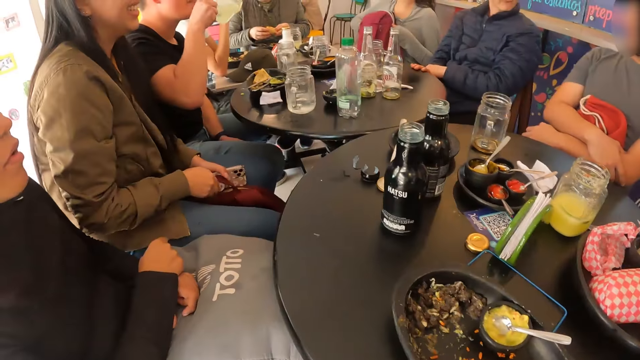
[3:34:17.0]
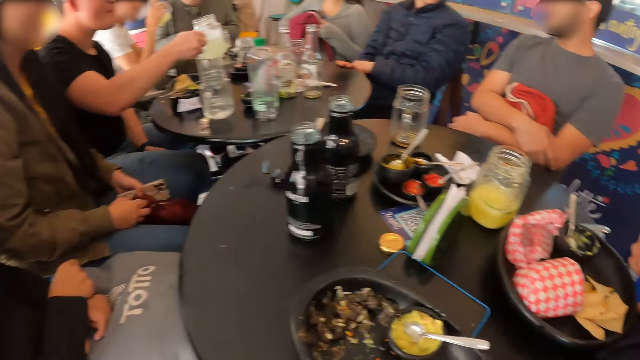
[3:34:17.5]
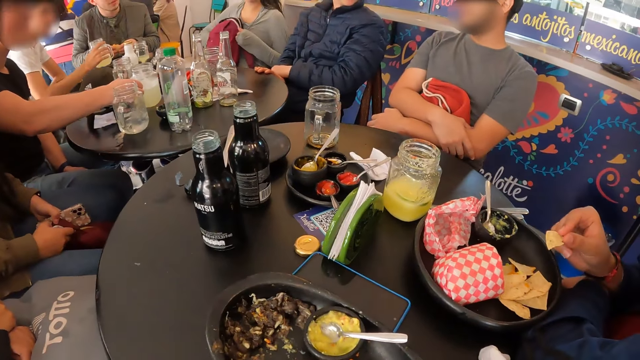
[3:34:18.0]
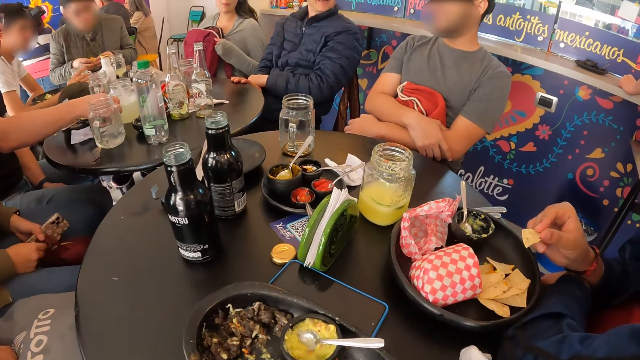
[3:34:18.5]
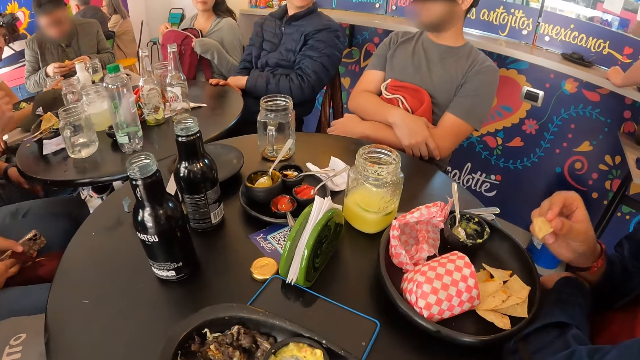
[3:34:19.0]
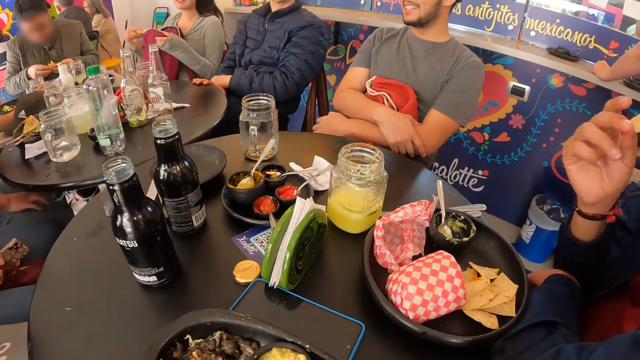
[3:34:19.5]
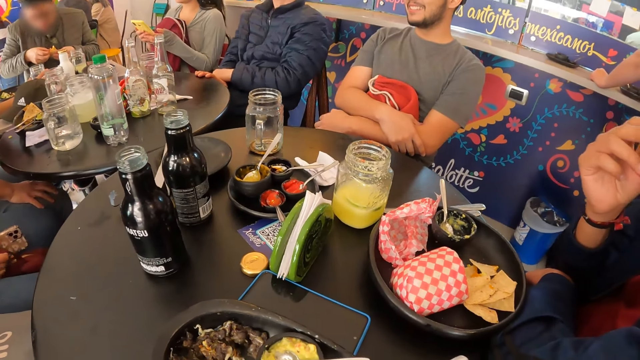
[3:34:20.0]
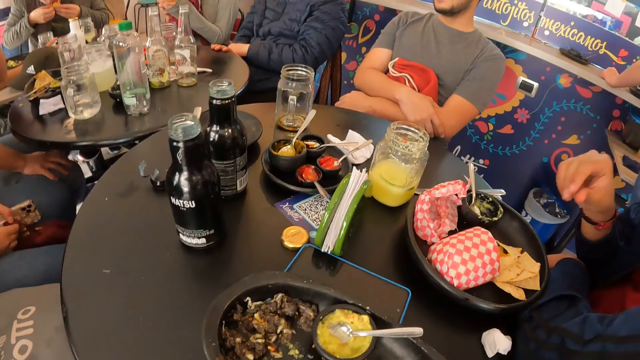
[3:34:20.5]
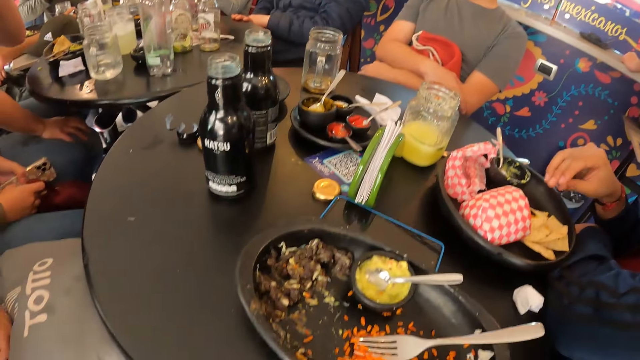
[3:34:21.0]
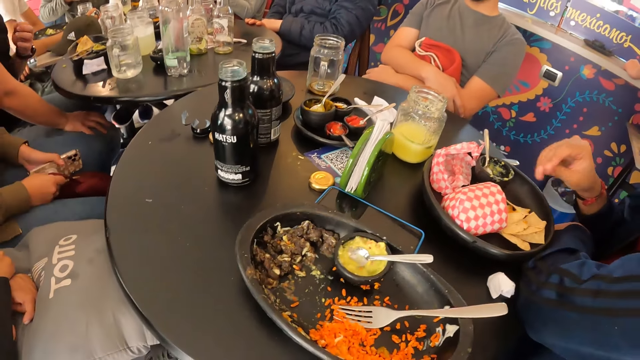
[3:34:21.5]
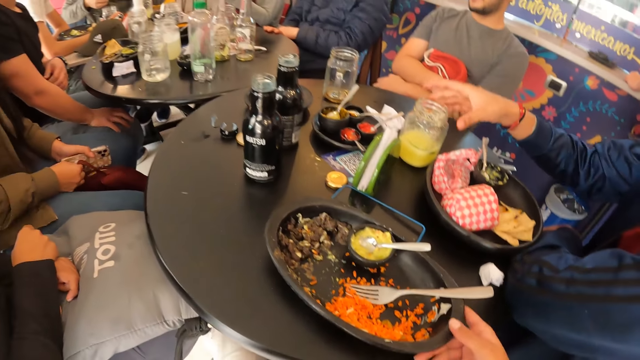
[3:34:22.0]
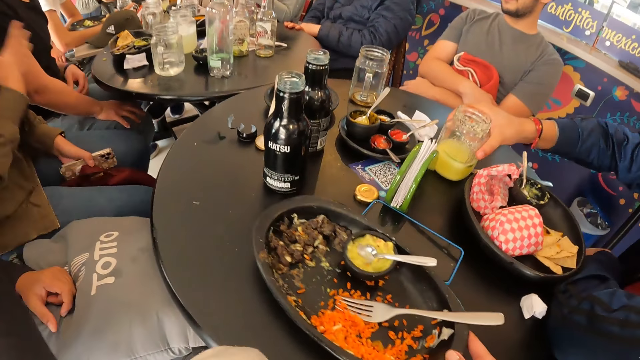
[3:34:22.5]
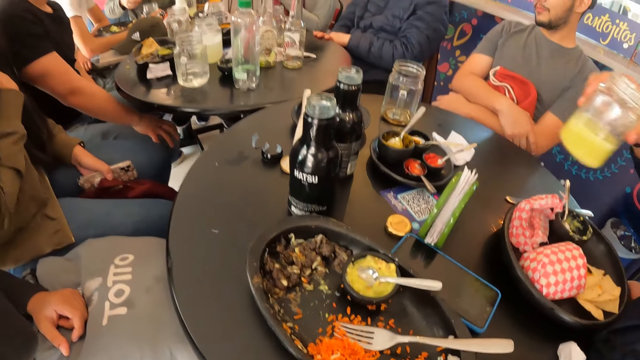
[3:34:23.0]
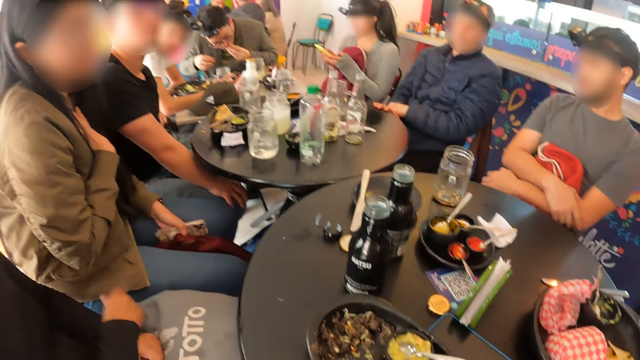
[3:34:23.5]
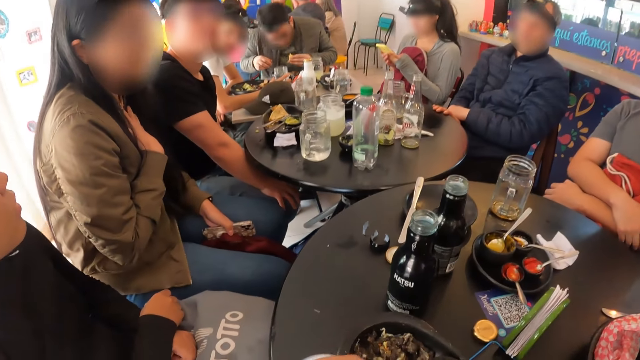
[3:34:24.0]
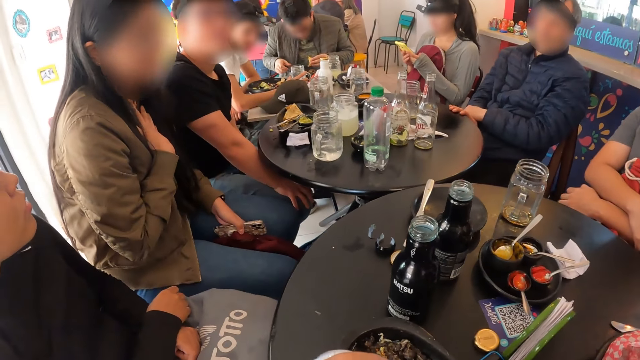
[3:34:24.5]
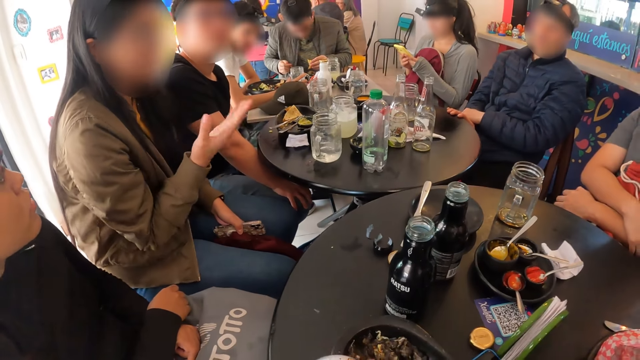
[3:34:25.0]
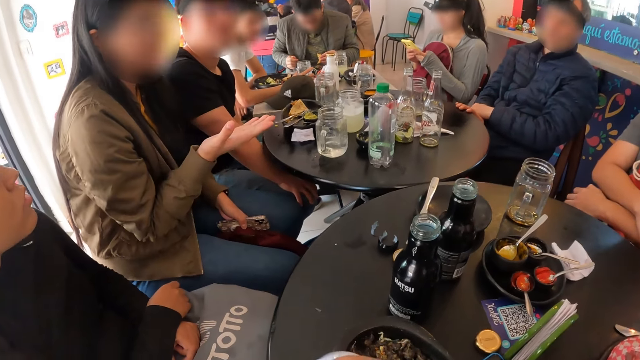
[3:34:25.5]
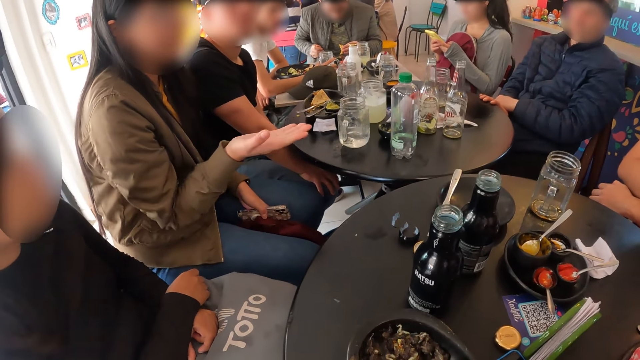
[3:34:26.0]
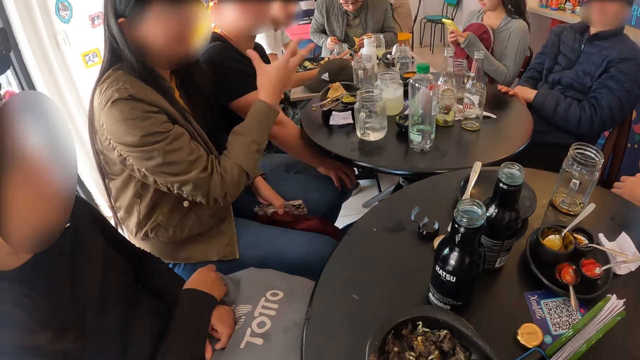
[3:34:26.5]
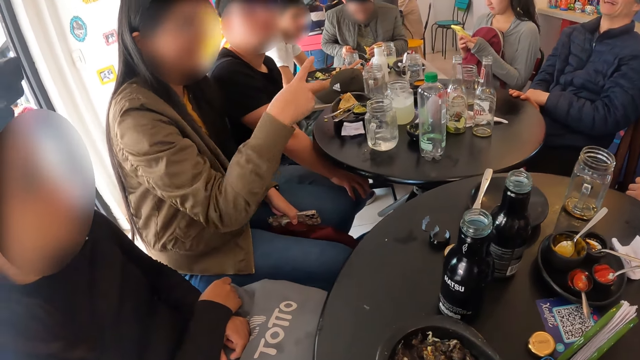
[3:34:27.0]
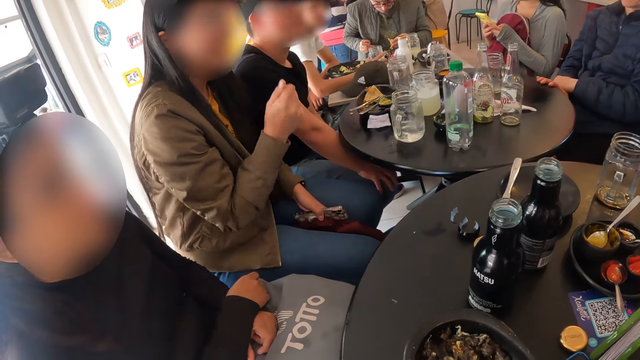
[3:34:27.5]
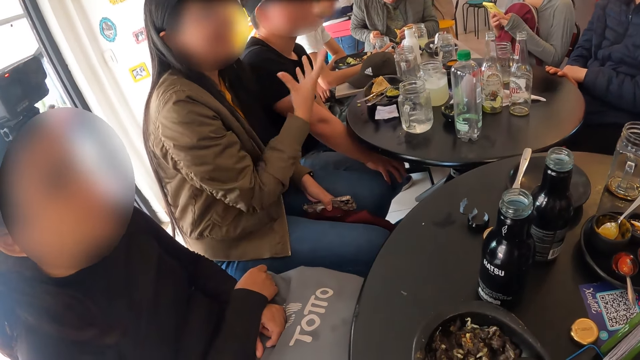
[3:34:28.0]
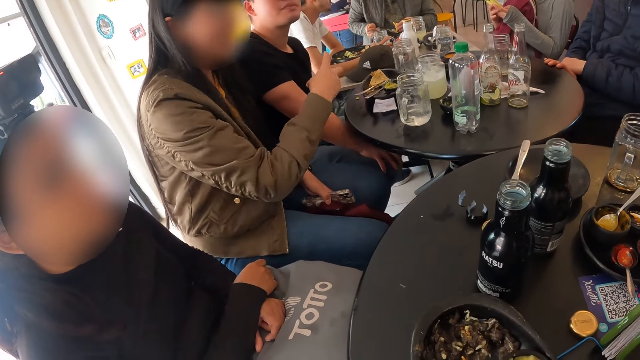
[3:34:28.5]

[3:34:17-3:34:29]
The man drops the cup on the table with his right hand. Another man eats the tacos wrap from the plate on the table with his right hand. The woman brings out a phone from a bag with her right hand. The camera wearer drags the plate on the table. The other man takes the cup from the table with his right hand. The camera wearer looks around. Another woman interacts with the group of people and the camera wearer.

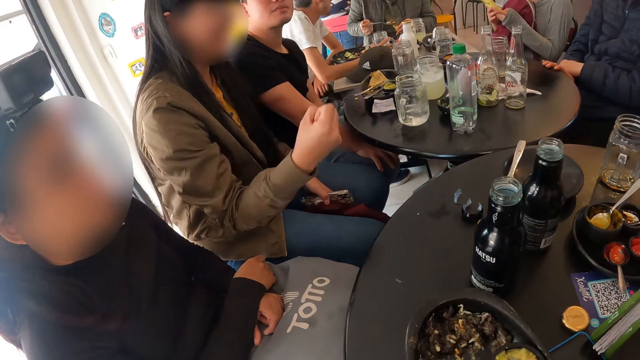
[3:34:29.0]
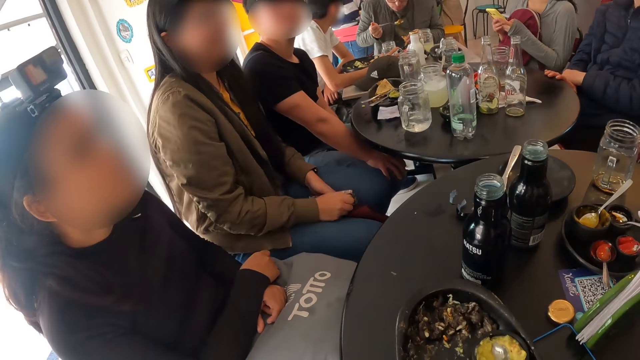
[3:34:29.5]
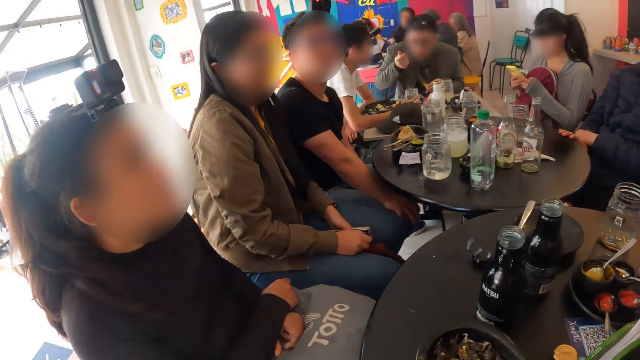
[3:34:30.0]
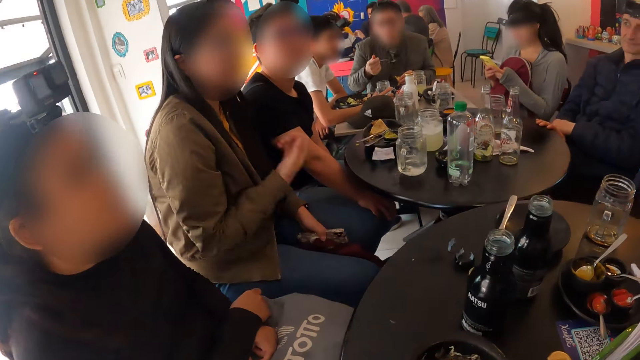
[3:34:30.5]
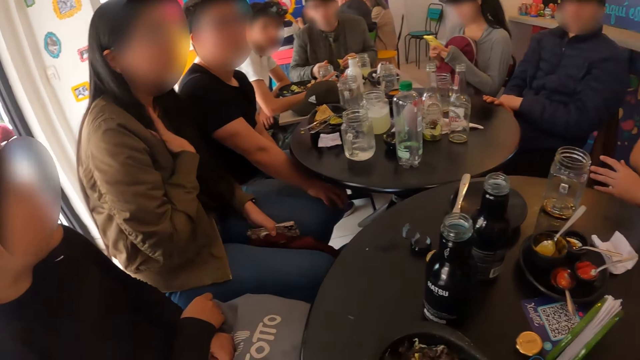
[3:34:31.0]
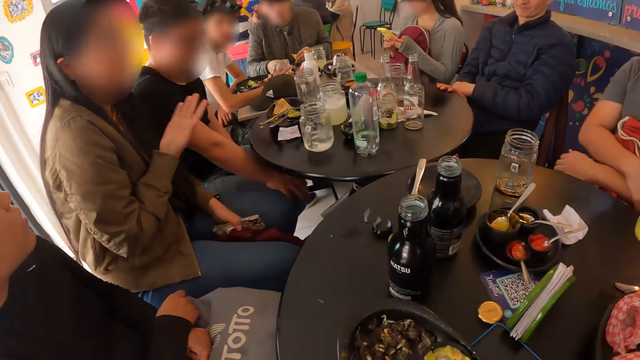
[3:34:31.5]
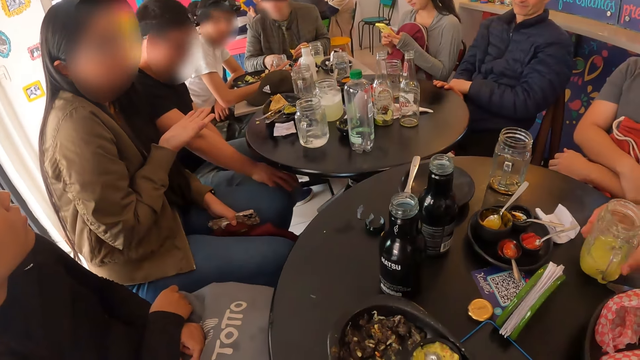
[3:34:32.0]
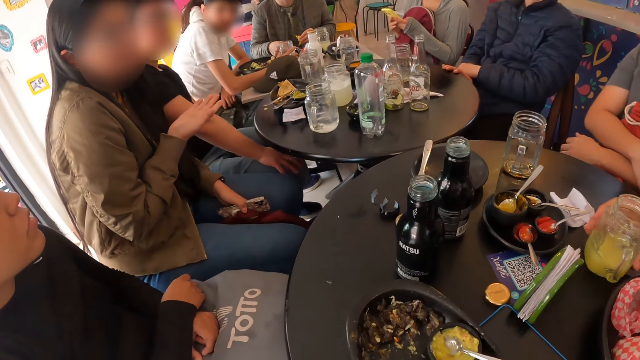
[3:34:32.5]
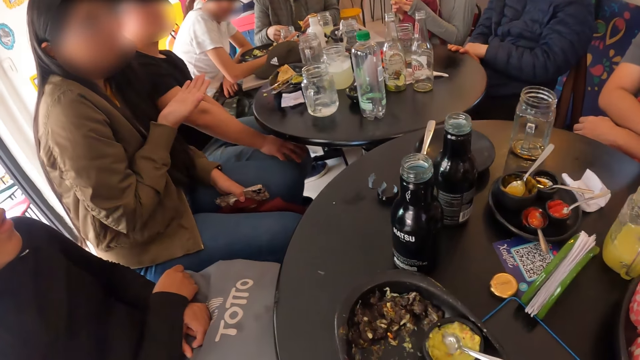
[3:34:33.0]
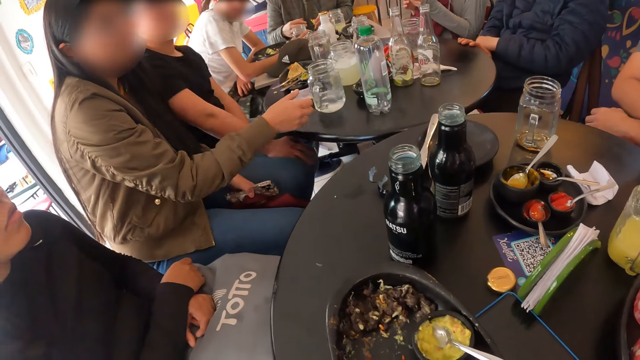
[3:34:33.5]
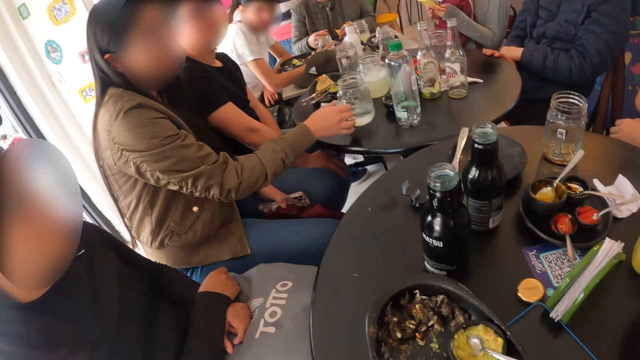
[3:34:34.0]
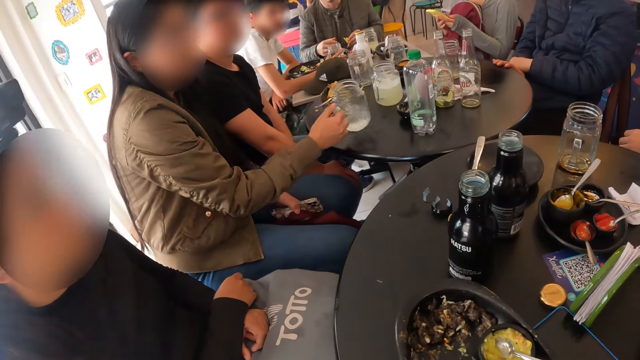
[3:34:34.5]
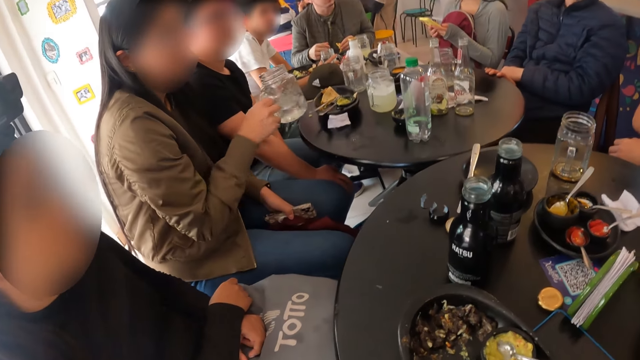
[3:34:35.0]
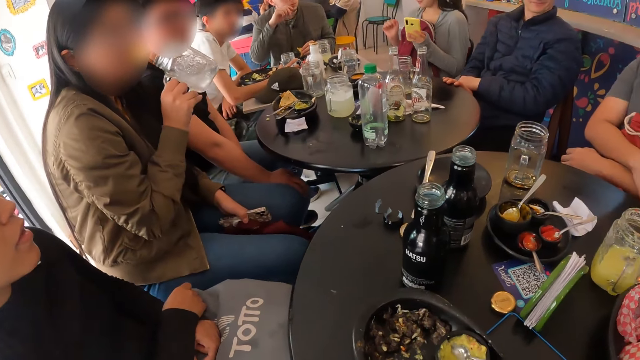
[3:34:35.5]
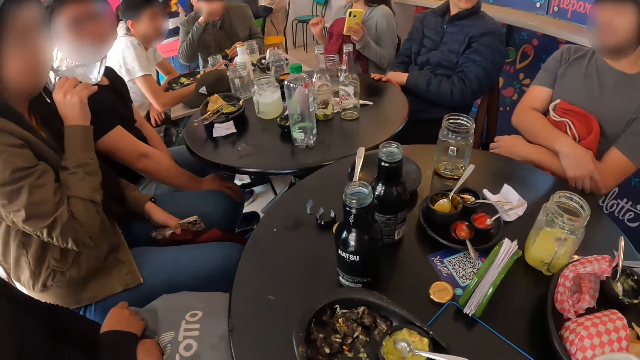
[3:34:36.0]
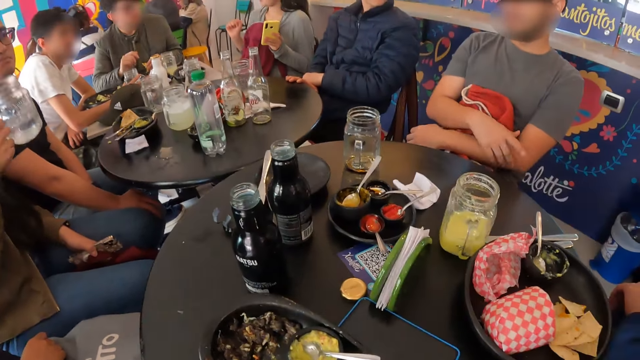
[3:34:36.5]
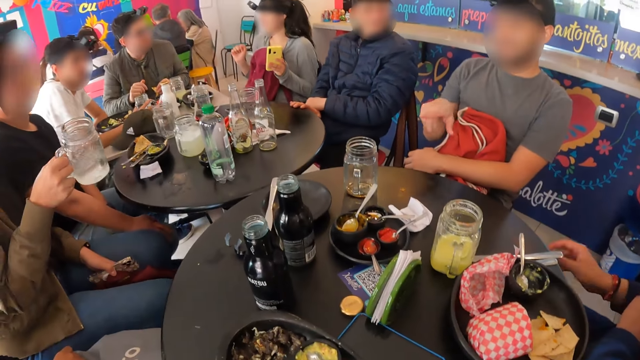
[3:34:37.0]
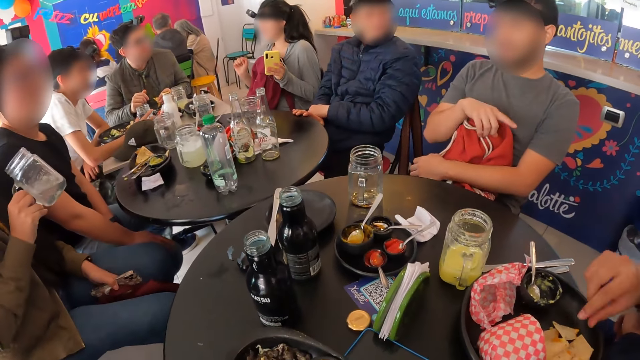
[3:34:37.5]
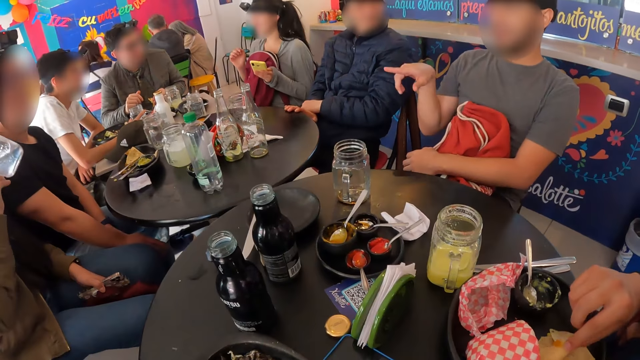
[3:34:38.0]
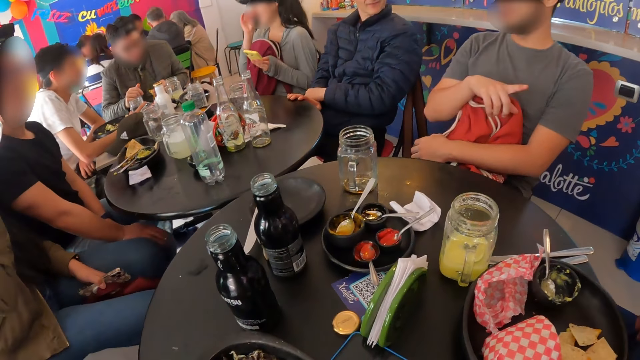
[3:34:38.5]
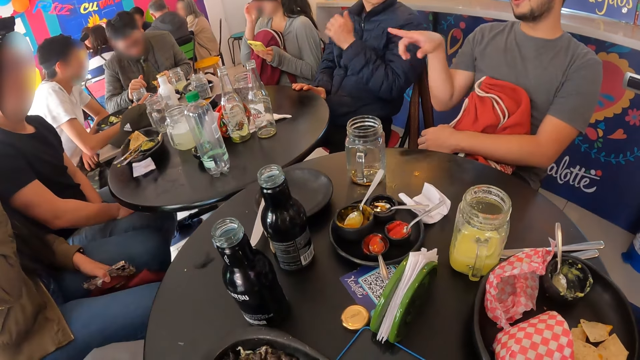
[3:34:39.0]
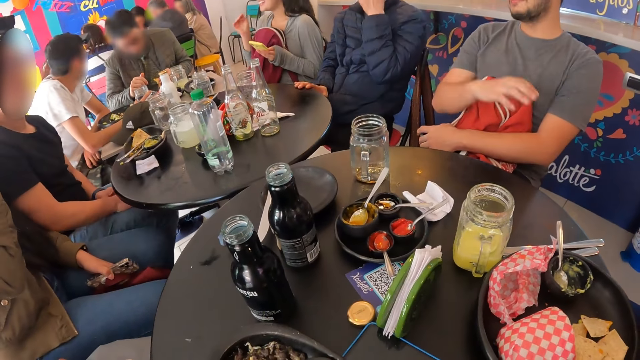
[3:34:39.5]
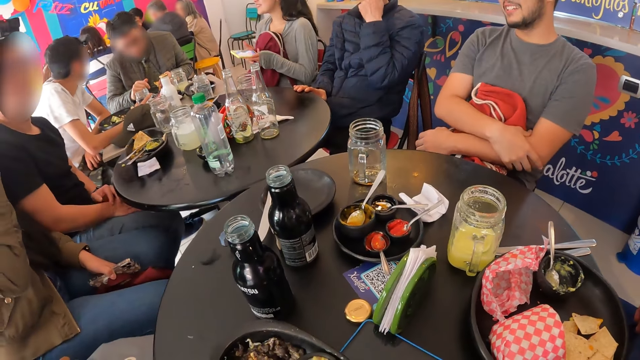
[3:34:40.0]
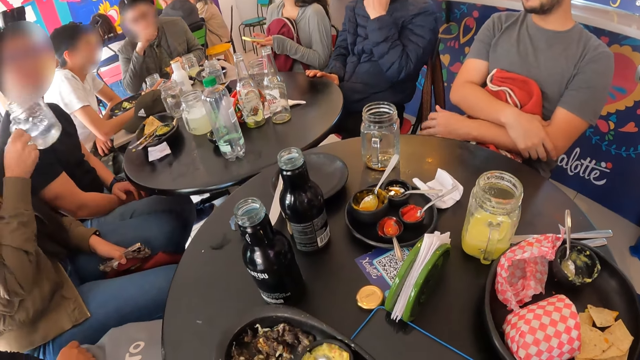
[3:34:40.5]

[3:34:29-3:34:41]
The man drops the cup on the table with his right hand. The woman takes the cup from the table with her right hand. She drinks water from the cup with her right hand. Another man interacts with the group of people and the camera wearer.
